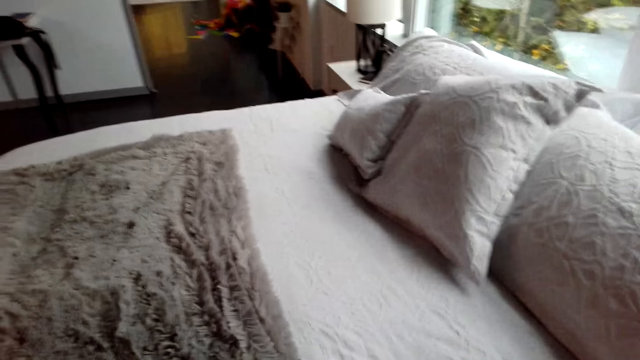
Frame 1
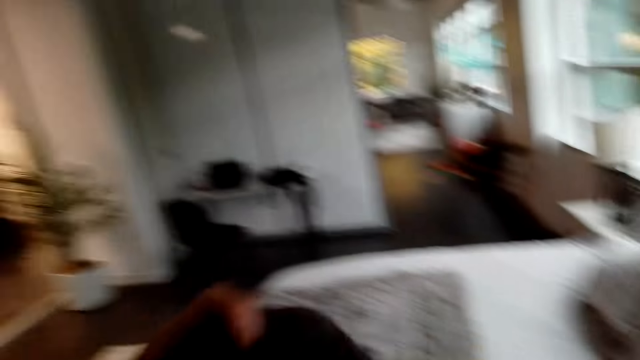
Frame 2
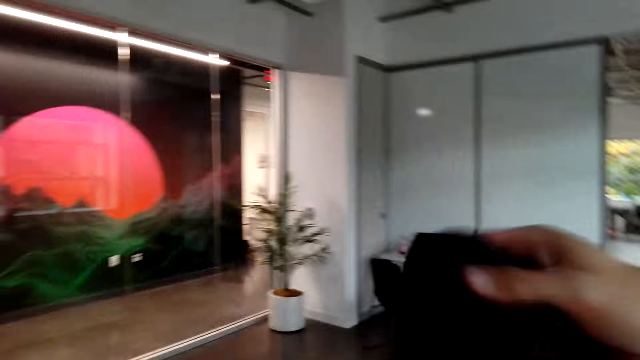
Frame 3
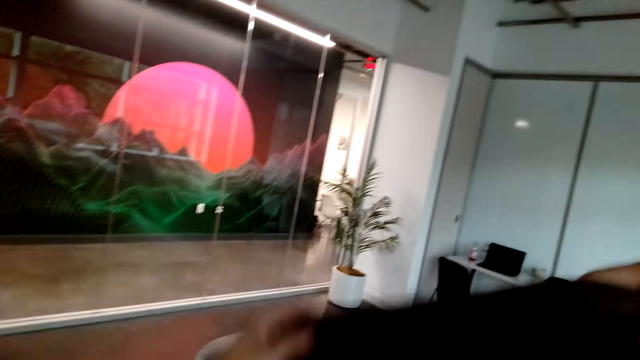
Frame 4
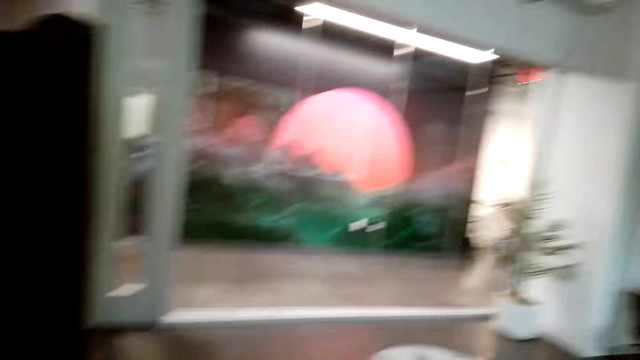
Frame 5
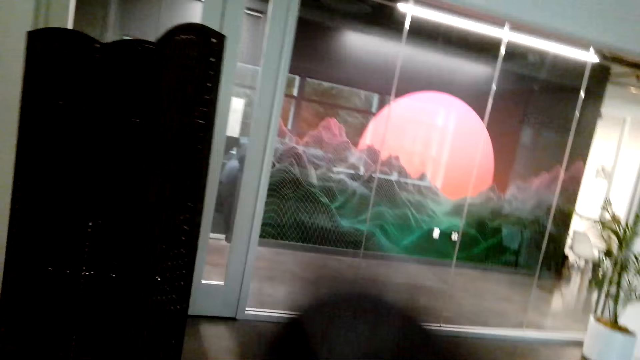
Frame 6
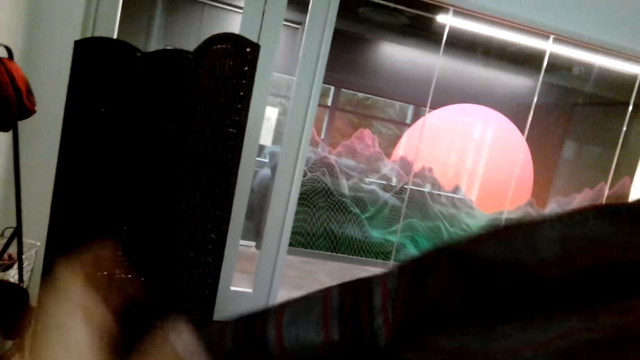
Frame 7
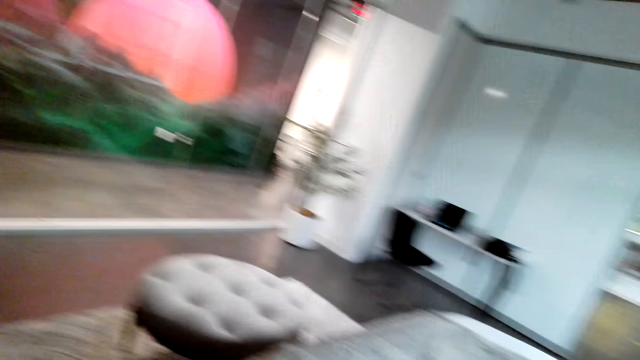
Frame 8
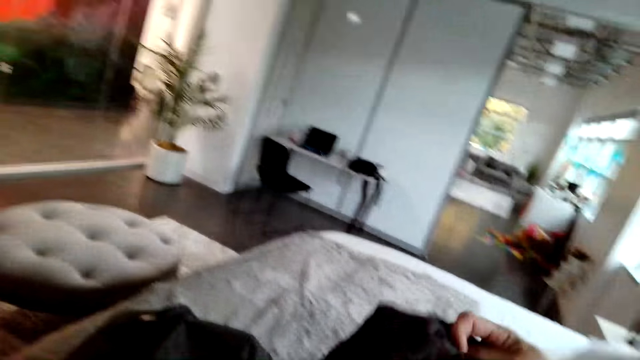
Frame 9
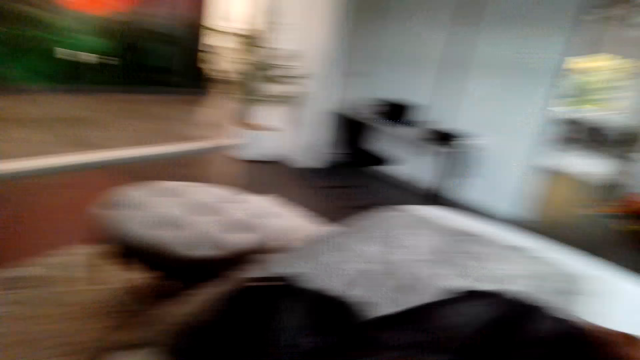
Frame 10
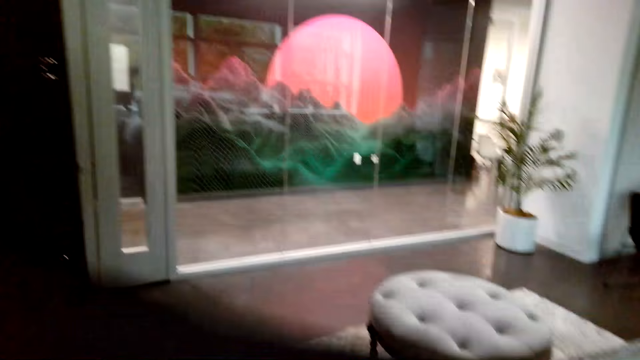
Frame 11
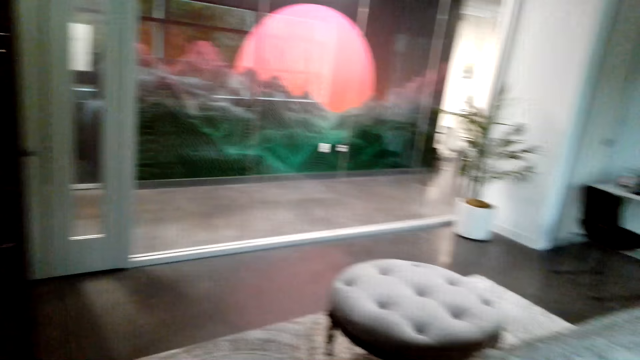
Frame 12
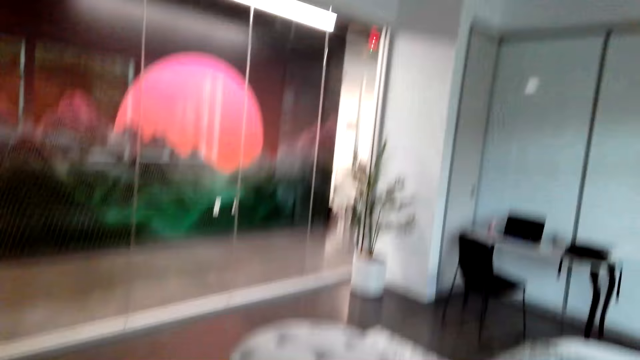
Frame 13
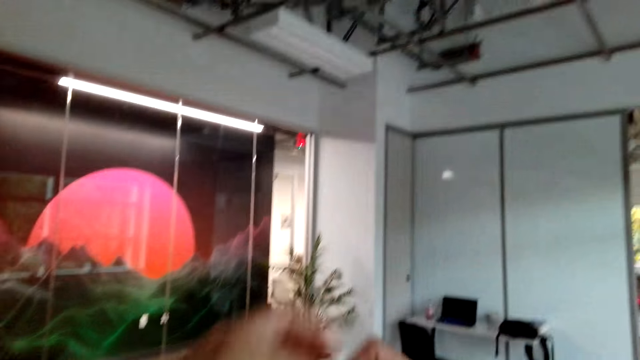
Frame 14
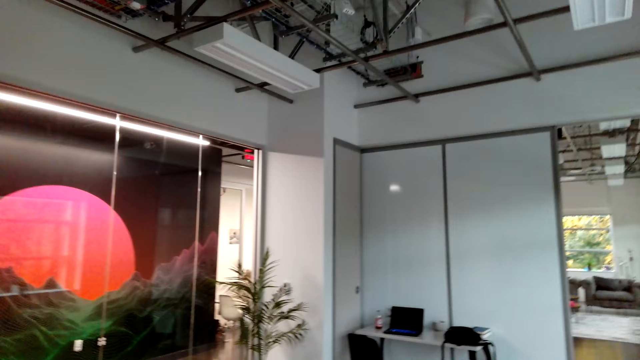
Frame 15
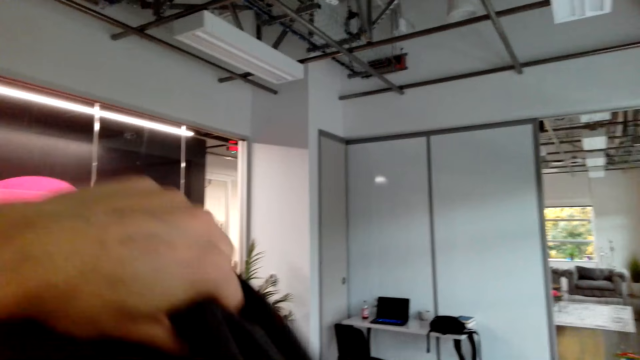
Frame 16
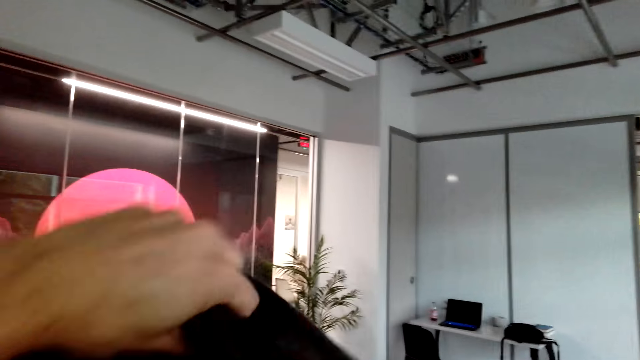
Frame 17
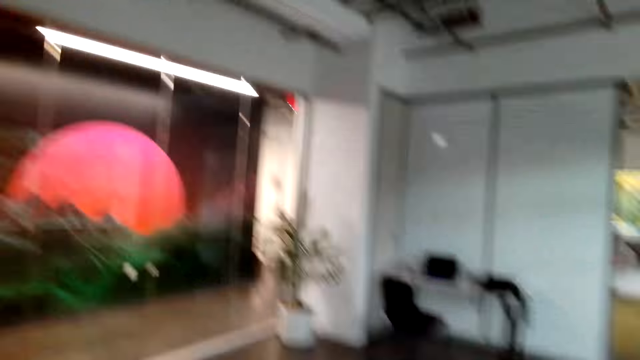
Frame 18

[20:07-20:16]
The camera wearer picks up the cloth from the bed. He folds the cloth in his hands.

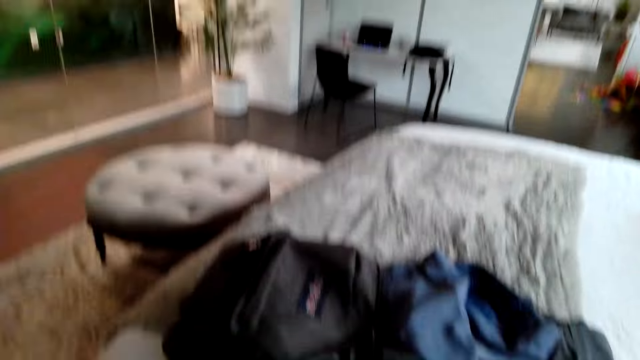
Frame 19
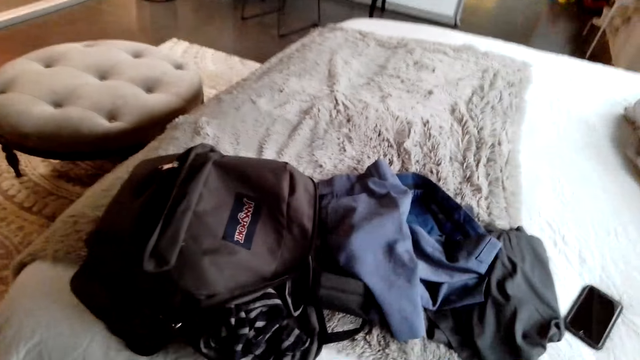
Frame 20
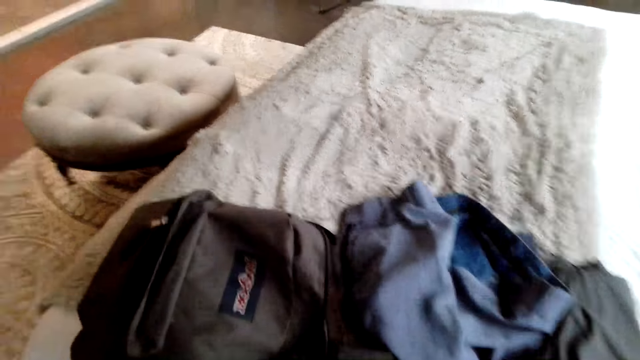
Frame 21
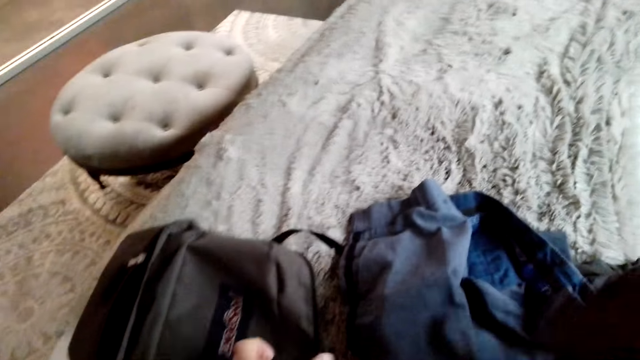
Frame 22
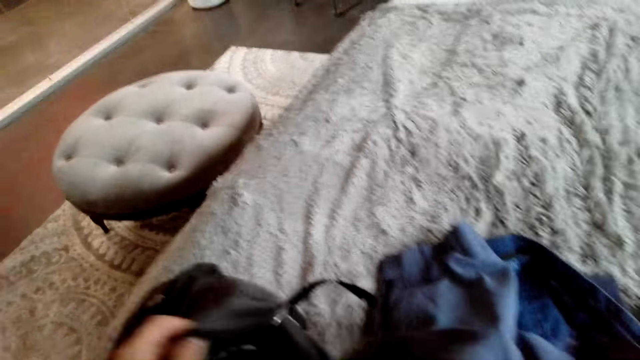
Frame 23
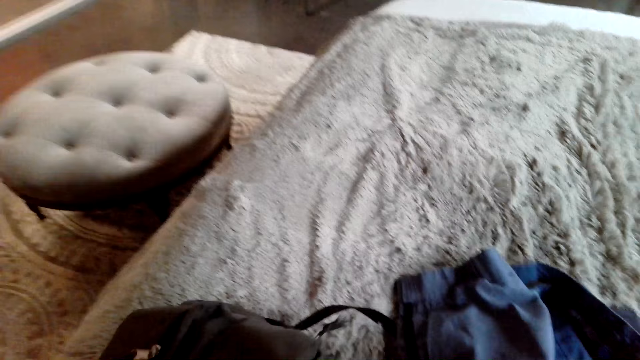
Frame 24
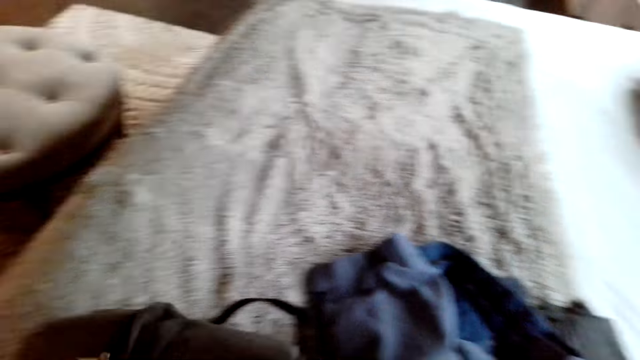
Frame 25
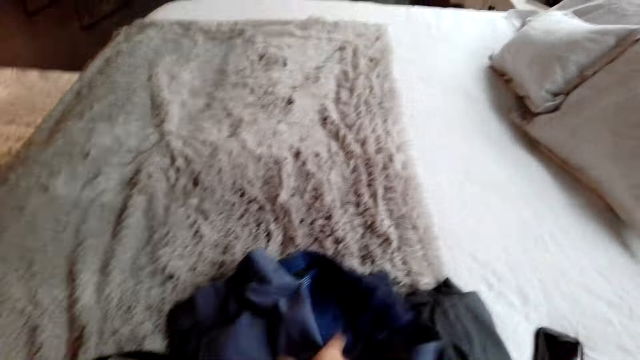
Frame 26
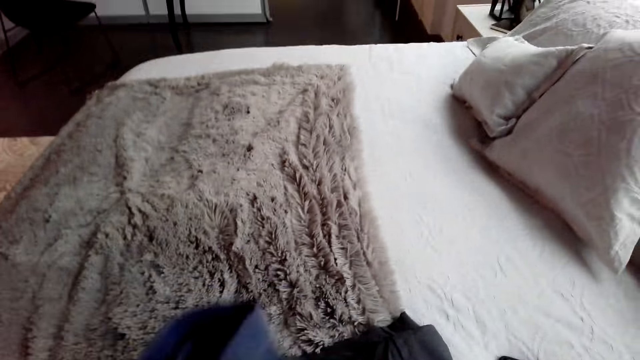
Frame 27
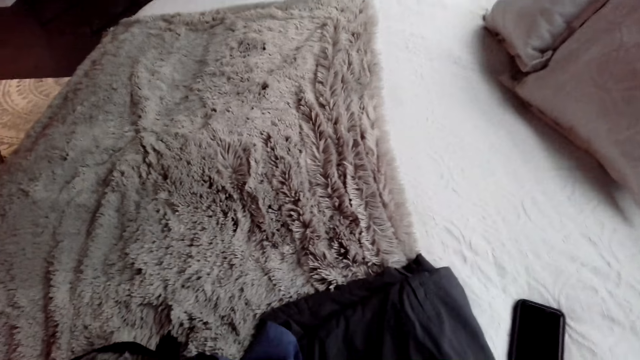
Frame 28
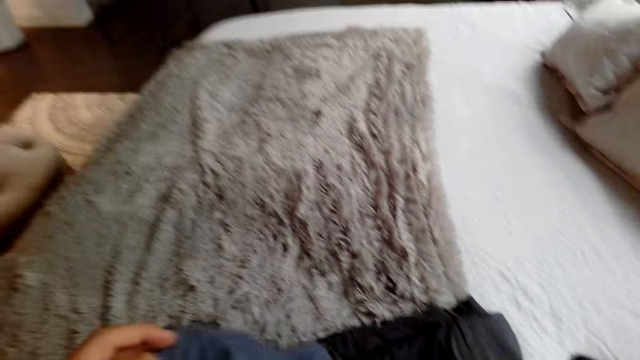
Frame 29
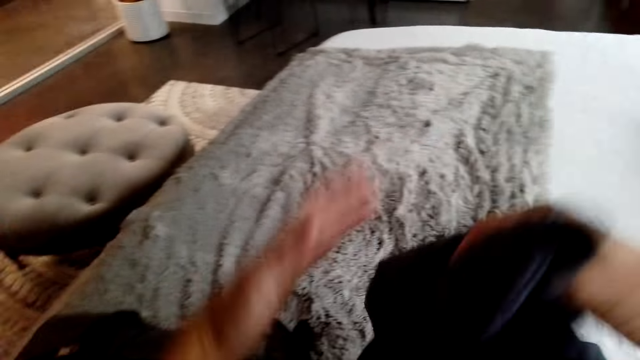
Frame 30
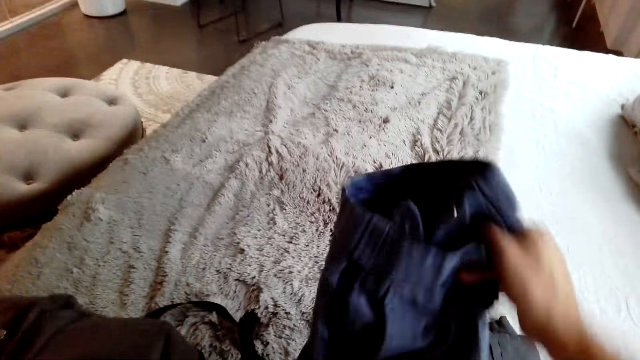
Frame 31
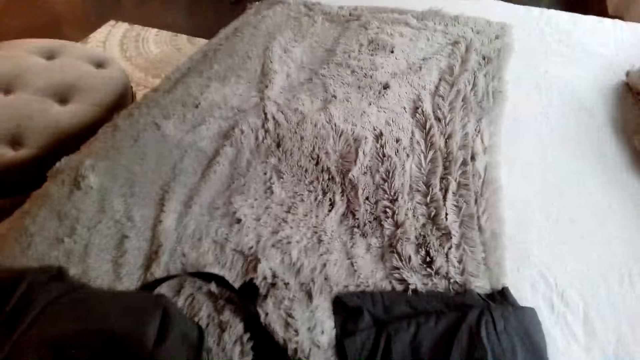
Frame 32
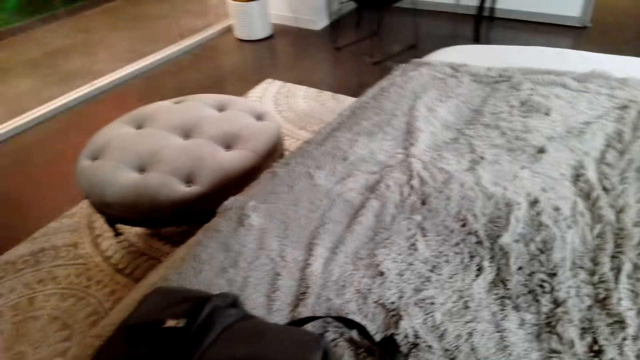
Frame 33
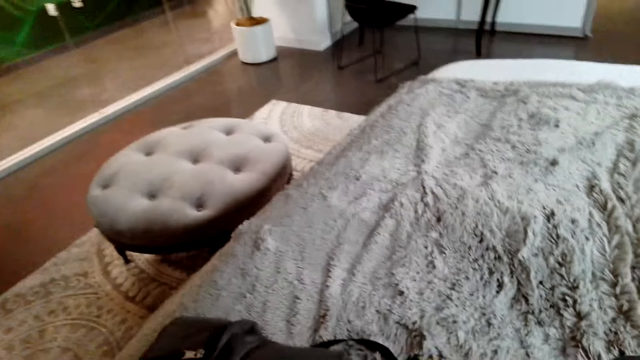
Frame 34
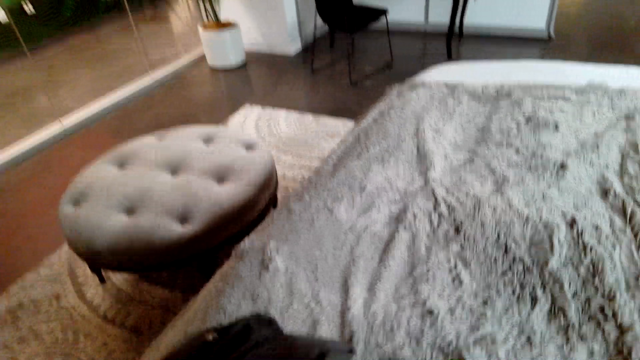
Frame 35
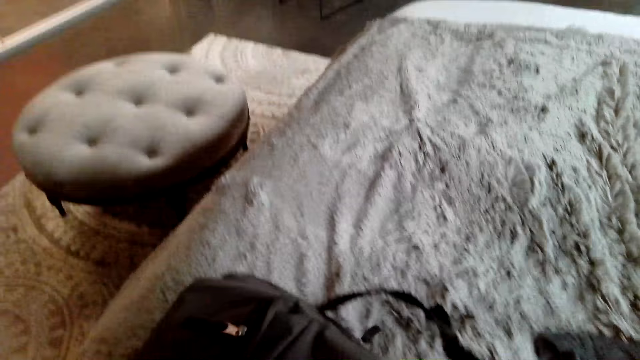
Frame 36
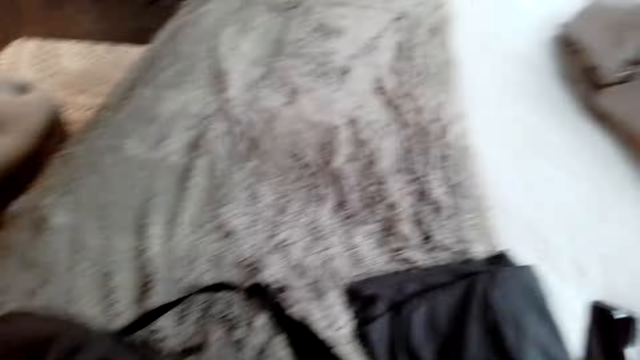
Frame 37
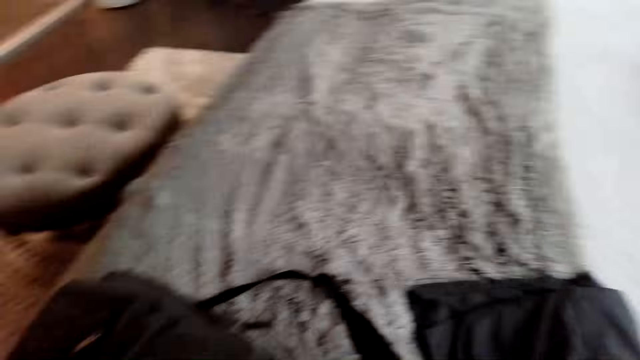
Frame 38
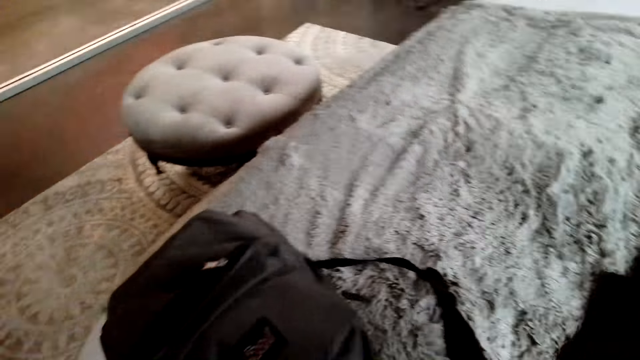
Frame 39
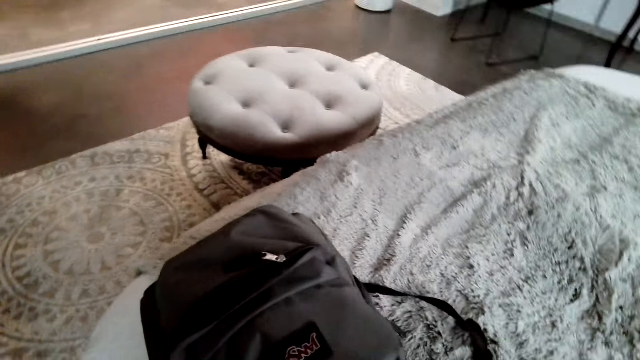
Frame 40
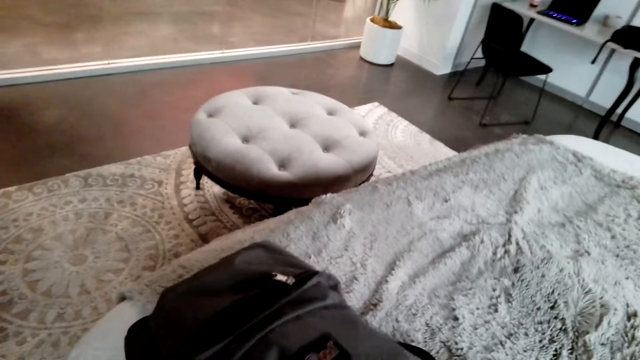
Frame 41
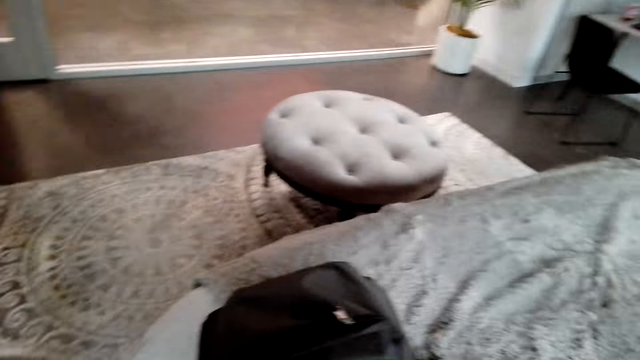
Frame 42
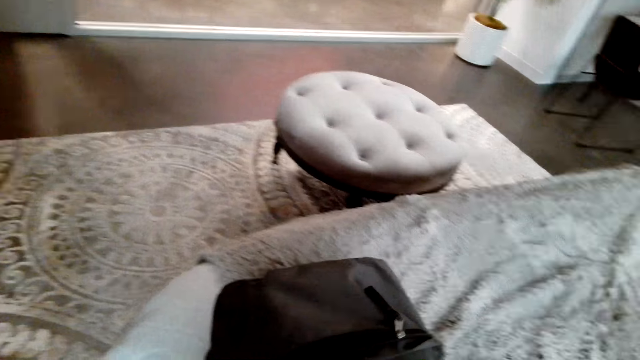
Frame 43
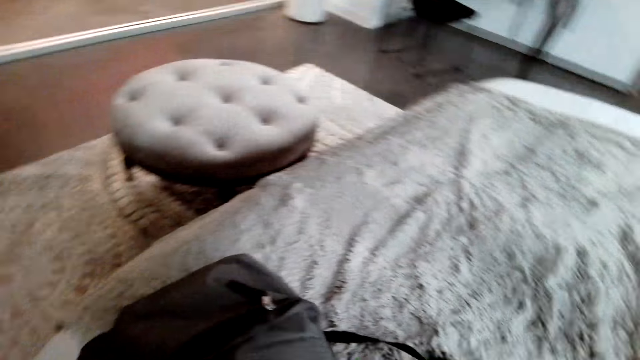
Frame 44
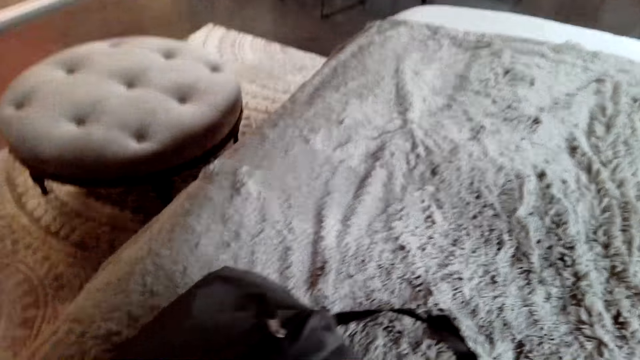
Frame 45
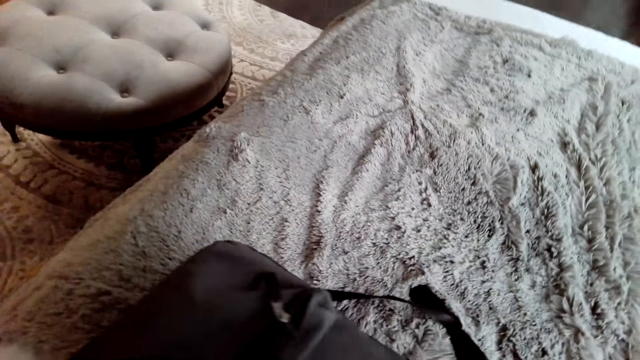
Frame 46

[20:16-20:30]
The camera wearer puts the cloth in the bag. He picks up the cloth from the bed and folds the cloth in his hands. He puts the cloth in the bag. He picks up the cloth from the bed and puts the cloth in the bag.
